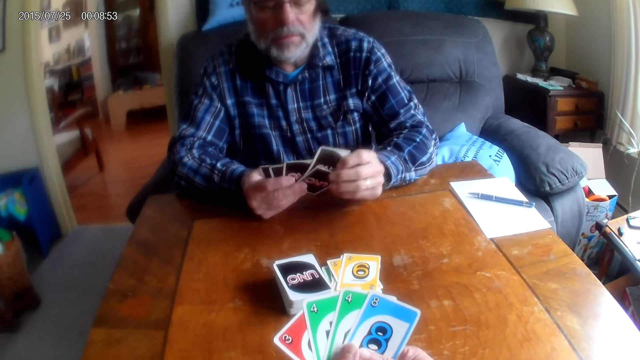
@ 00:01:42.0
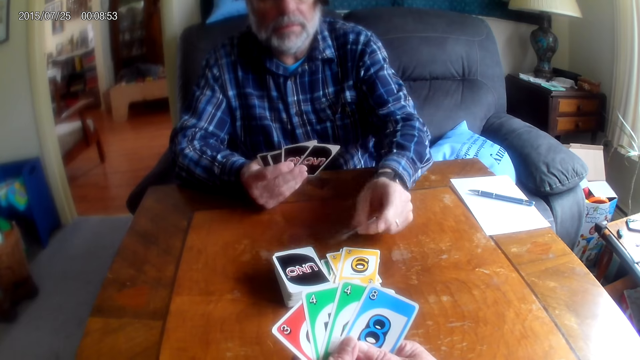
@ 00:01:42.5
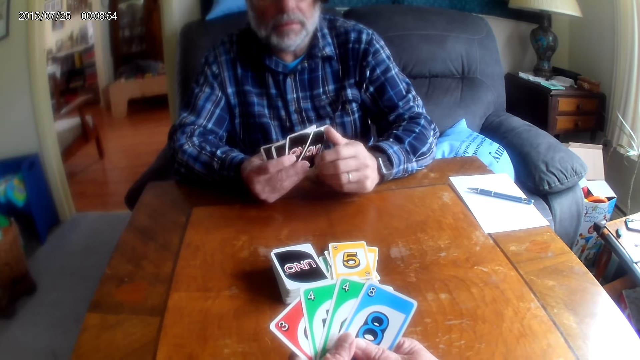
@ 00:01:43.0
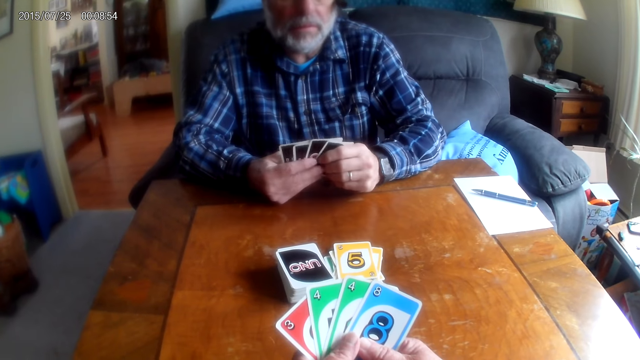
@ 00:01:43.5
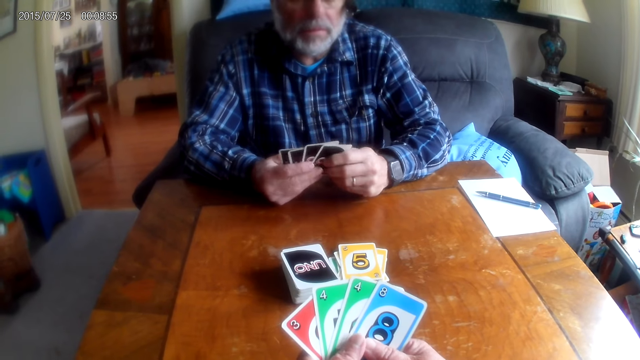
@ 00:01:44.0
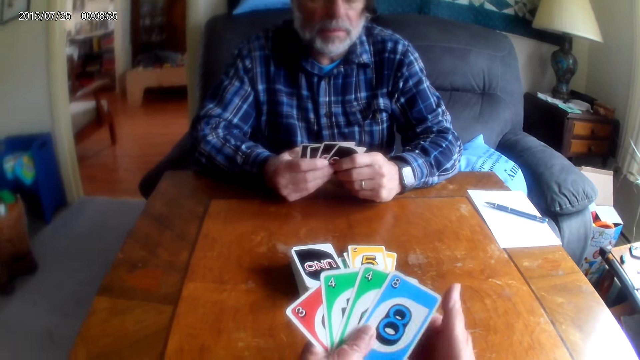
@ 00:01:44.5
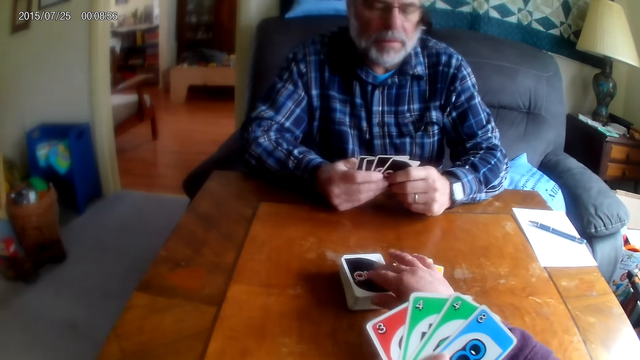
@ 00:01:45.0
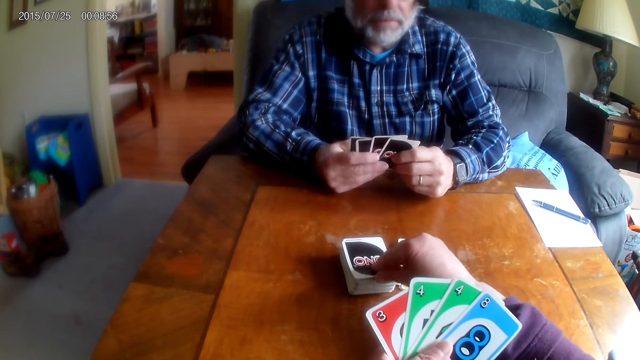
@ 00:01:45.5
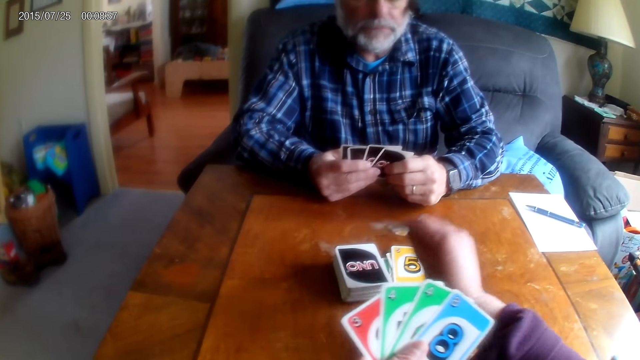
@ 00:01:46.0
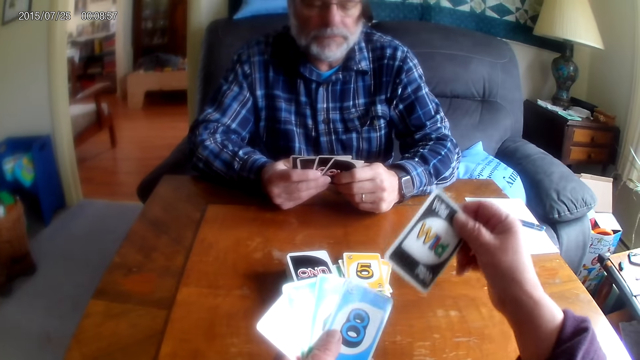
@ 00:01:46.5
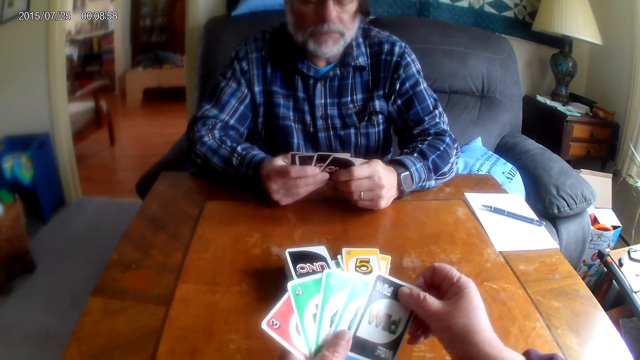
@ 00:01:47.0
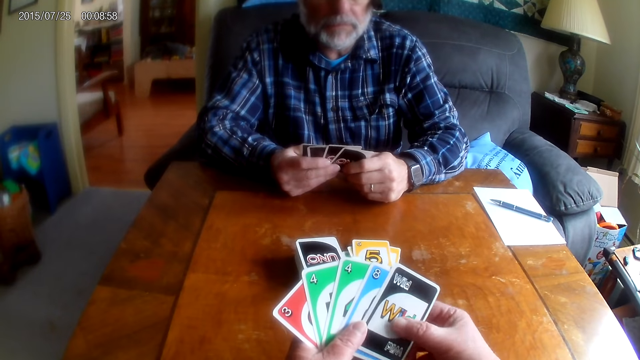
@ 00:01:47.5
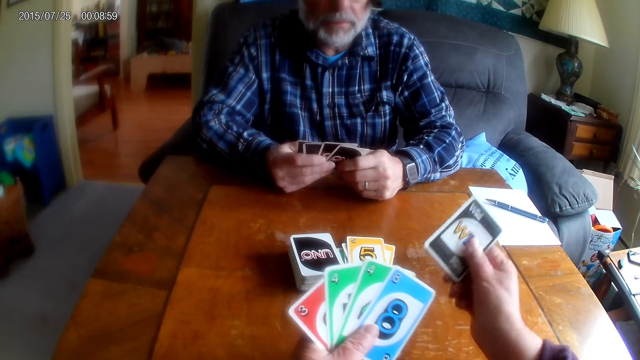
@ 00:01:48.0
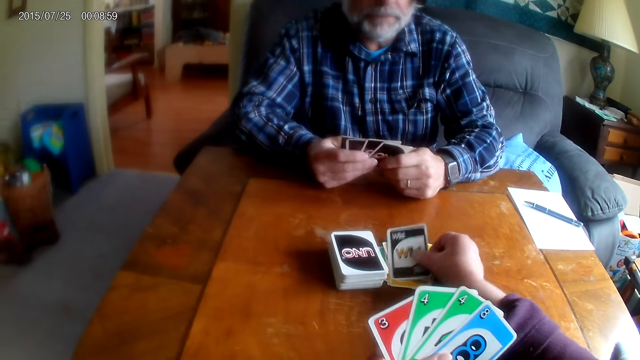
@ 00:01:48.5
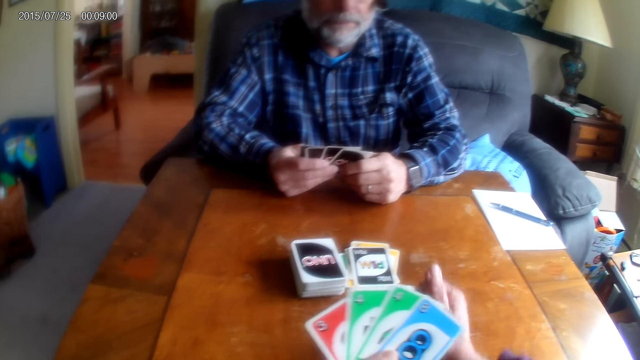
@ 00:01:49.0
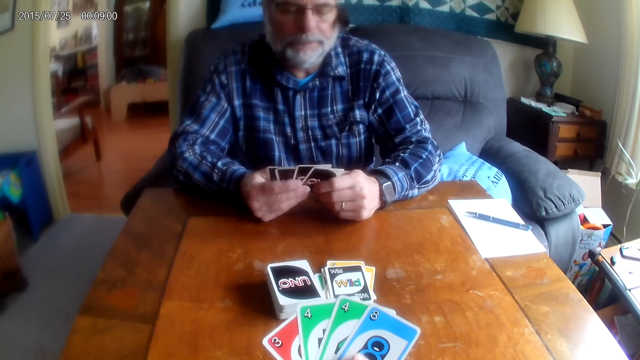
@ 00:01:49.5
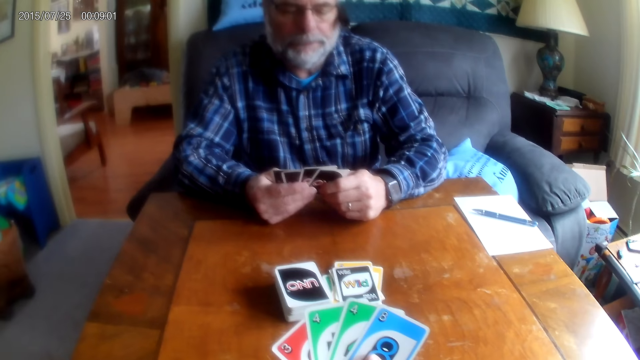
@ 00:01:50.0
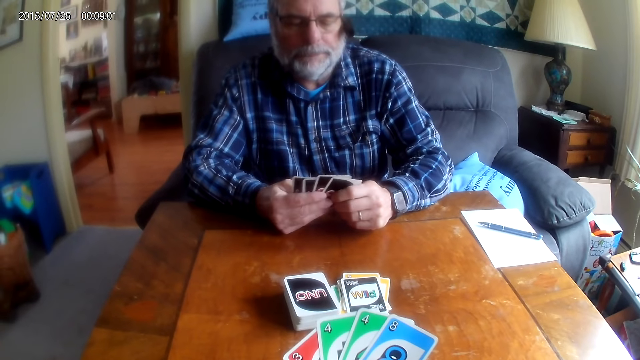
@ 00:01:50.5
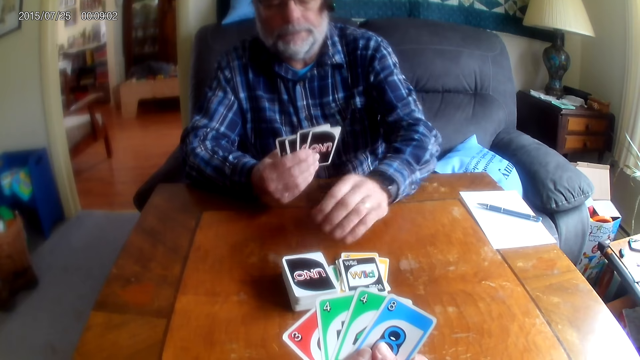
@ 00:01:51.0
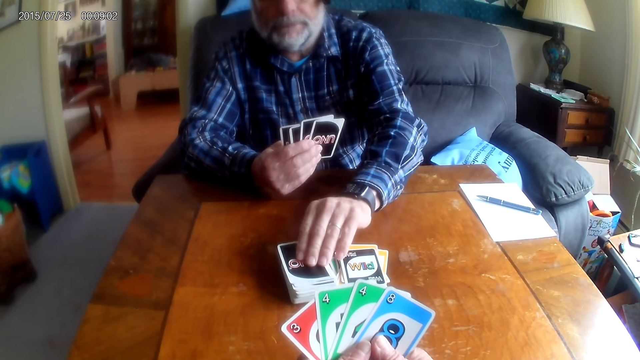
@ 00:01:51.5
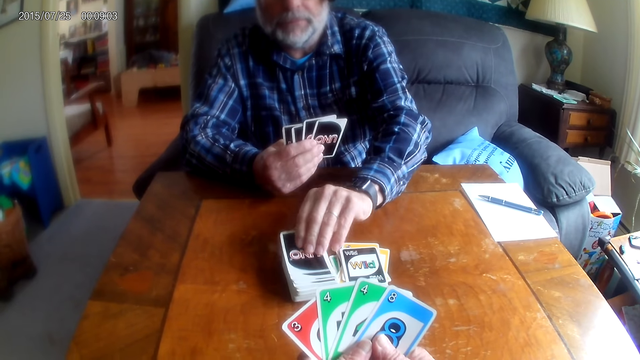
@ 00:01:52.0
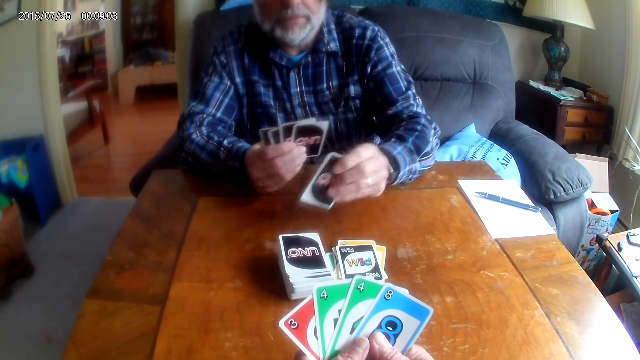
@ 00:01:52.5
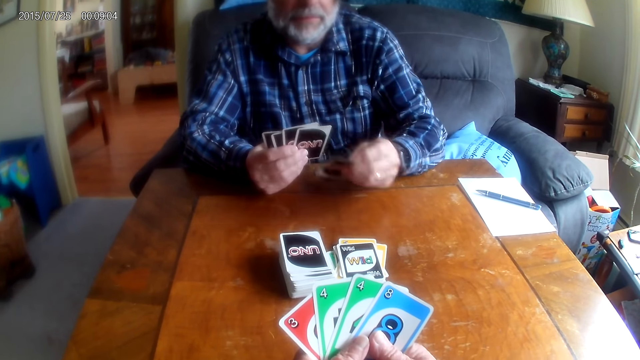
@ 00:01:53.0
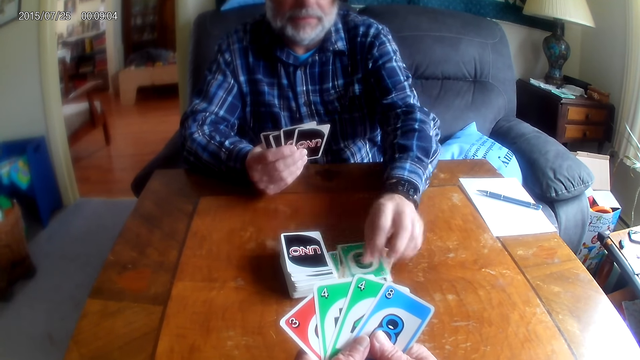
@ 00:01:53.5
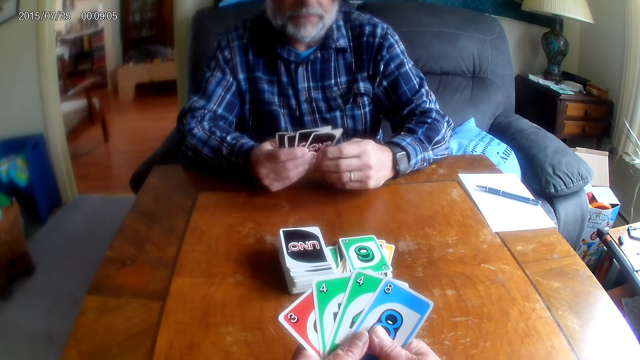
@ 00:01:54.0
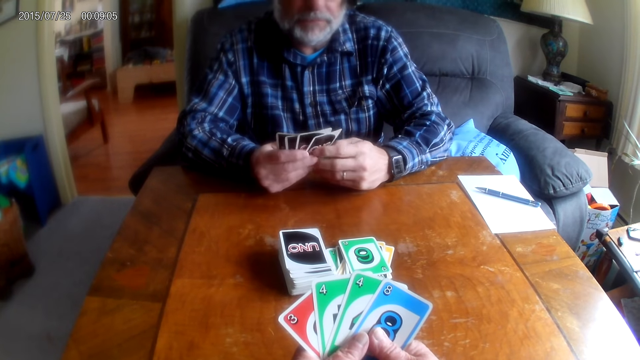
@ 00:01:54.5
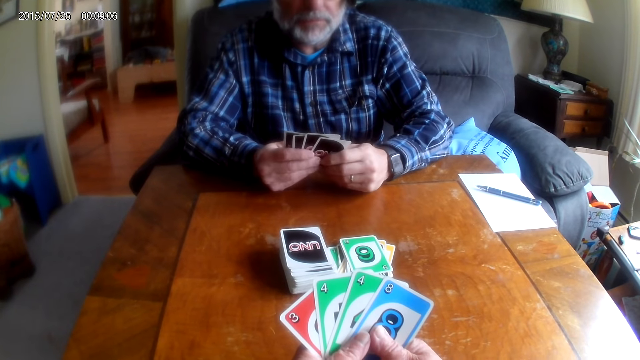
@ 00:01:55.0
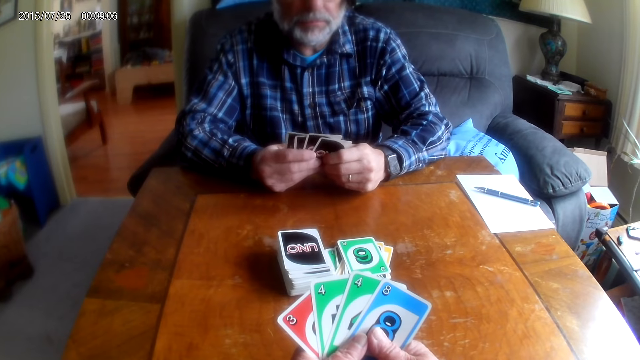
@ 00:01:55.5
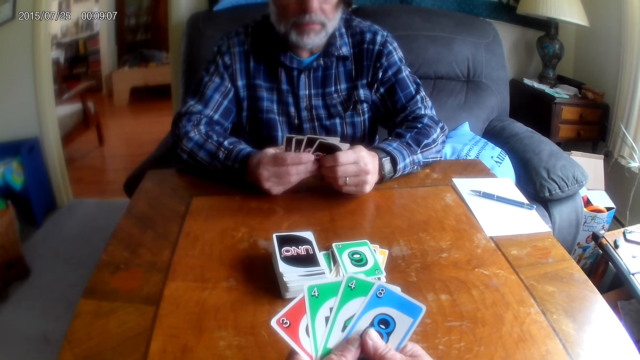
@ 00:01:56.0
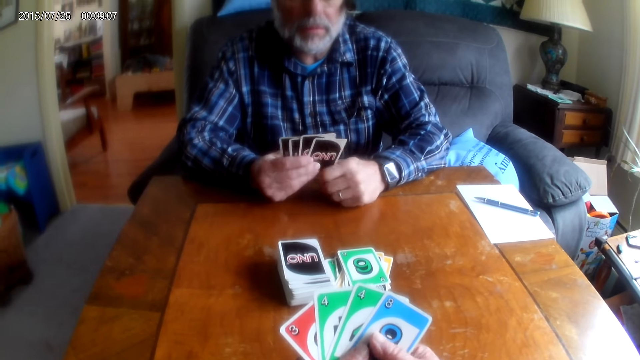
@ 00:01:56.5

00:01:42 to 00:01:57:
A man puts a card on the table. The camera wearer picks a card. They put the card on the table. The man picks a card and puts the card on the table.

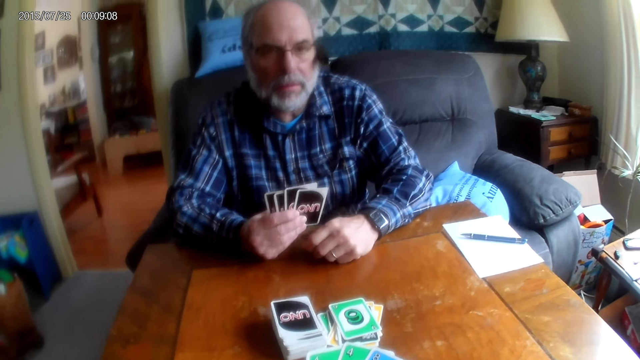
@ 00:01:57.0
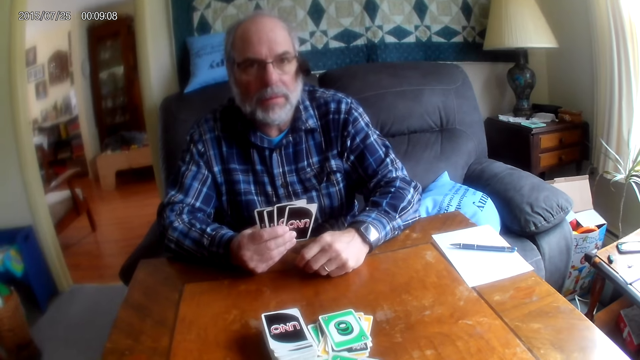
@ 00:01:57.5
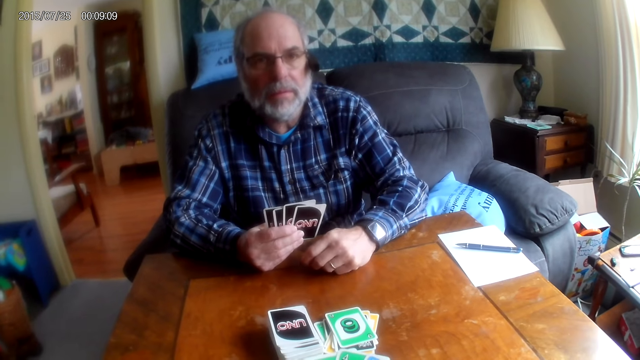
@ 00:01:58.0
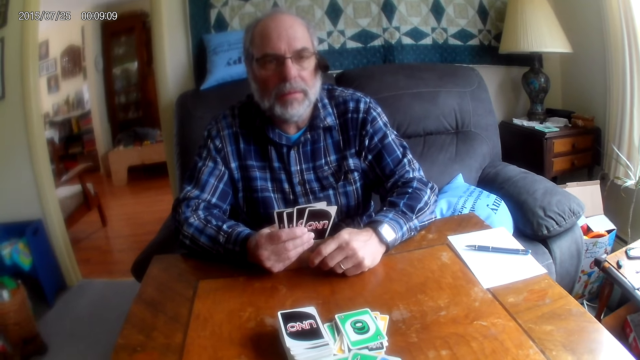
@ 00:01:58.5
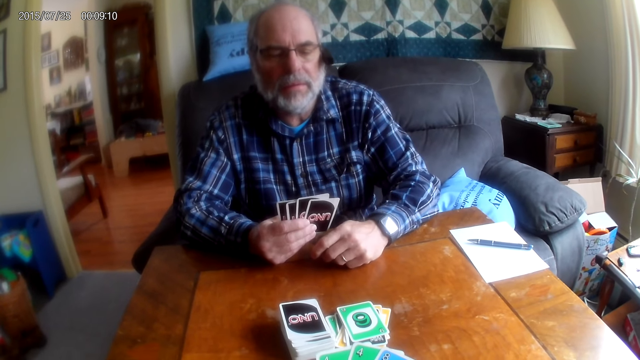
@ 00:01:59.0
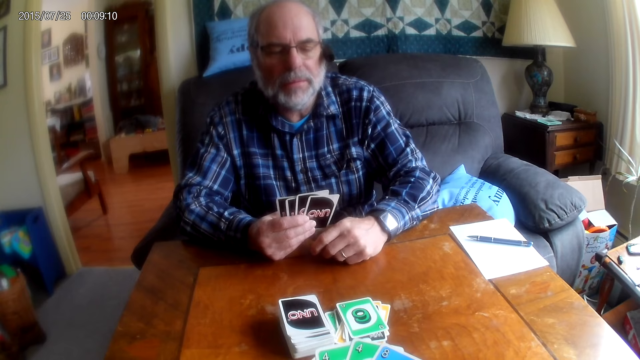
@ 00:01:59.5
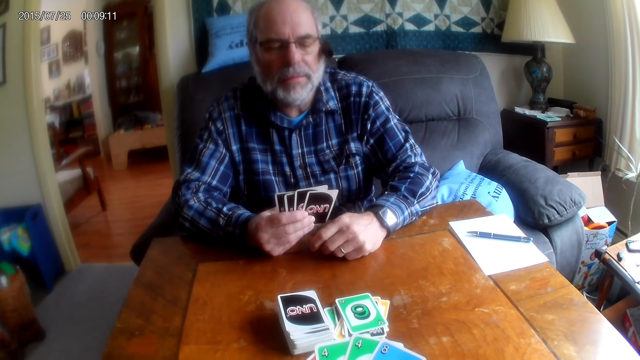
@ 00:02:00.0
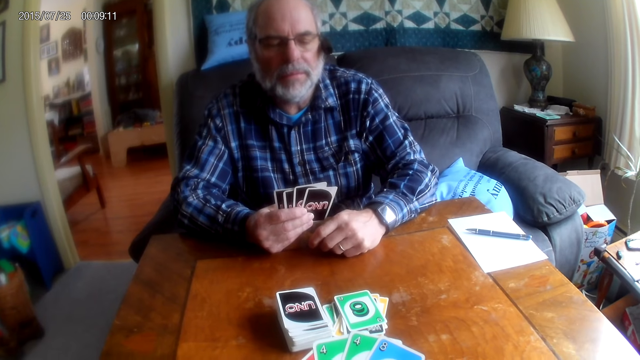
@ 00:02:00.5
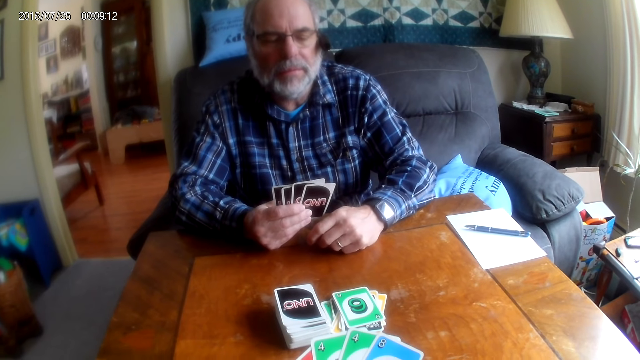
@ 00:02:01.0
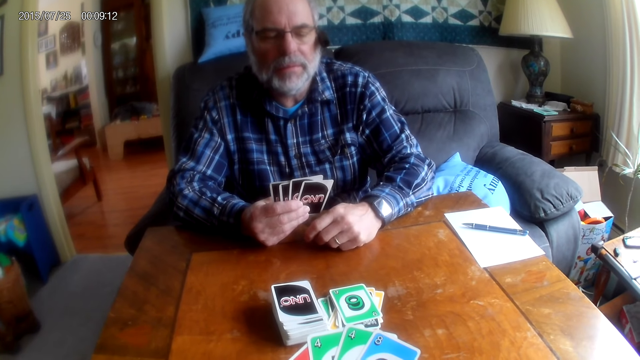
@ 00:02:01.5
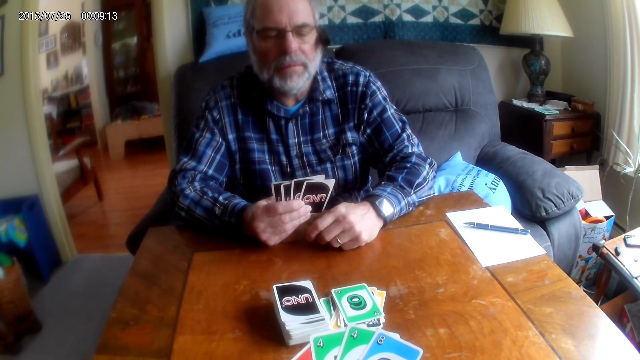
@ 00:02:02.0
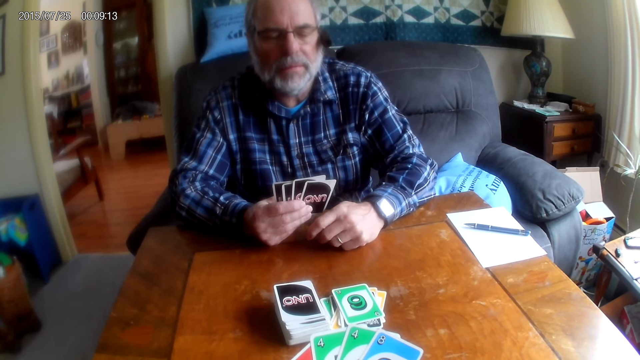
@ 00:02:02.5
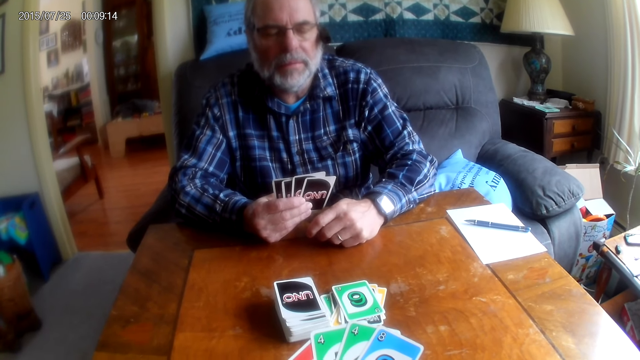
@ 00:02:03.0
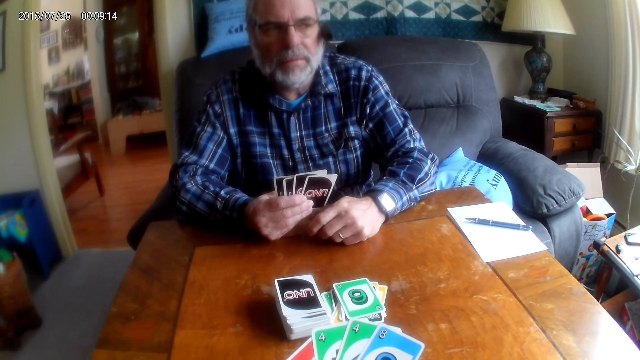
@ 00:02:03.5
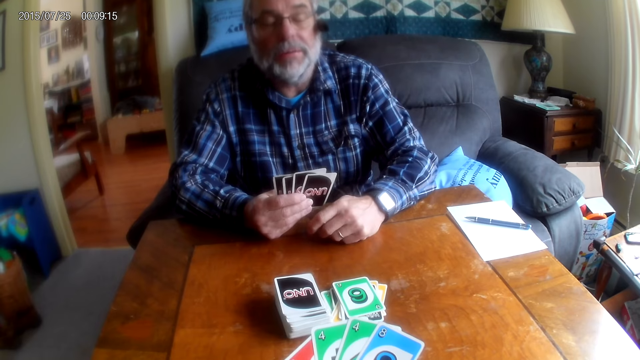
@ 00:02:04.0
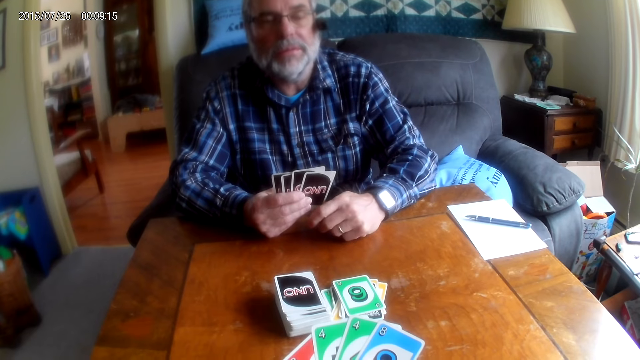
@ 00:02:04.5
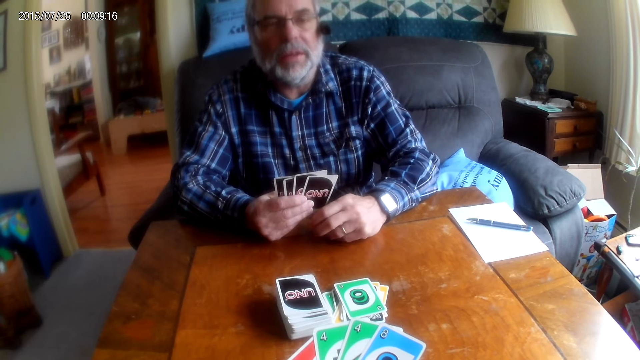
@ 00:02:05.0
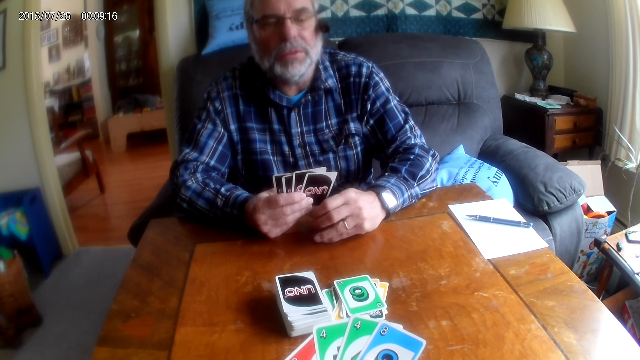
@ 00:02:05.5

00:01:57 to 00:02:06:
The camera wearer talks to a man.
